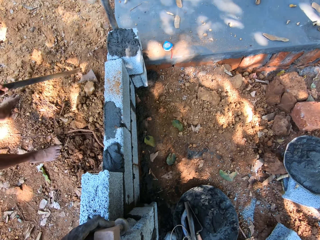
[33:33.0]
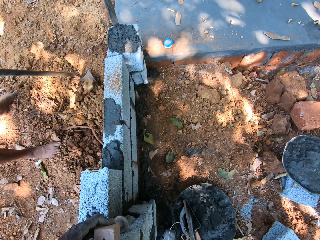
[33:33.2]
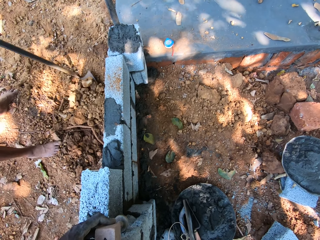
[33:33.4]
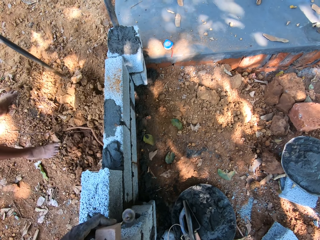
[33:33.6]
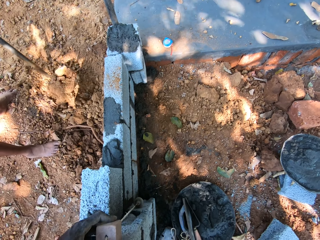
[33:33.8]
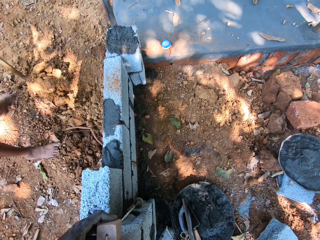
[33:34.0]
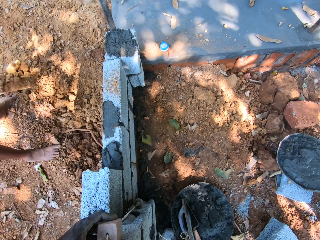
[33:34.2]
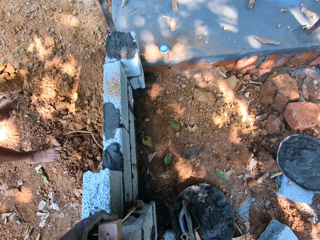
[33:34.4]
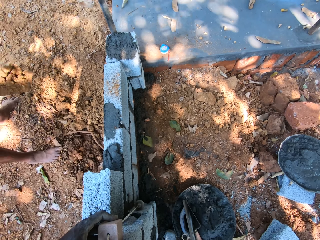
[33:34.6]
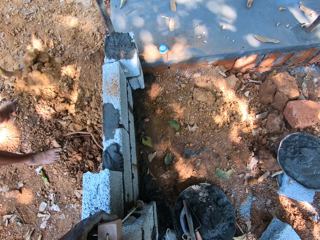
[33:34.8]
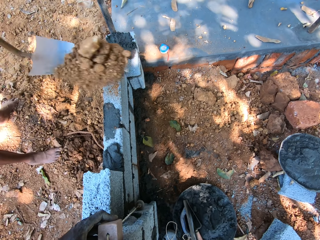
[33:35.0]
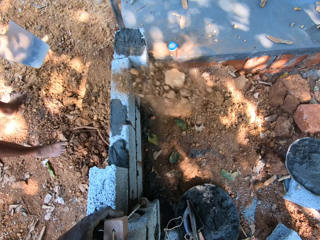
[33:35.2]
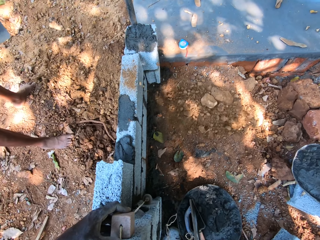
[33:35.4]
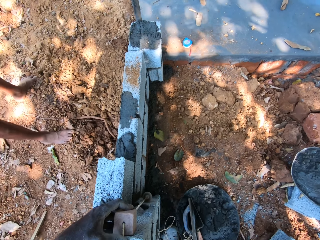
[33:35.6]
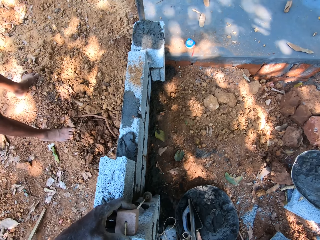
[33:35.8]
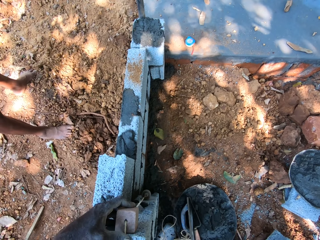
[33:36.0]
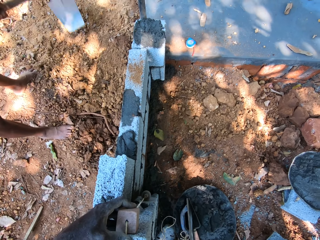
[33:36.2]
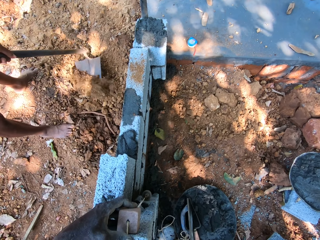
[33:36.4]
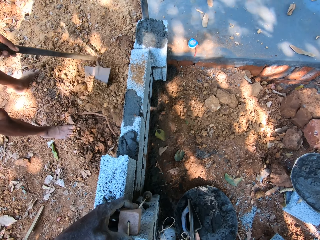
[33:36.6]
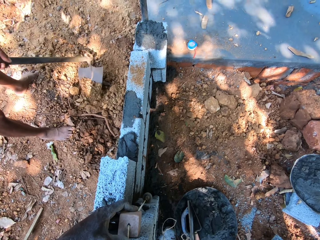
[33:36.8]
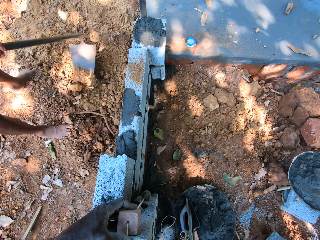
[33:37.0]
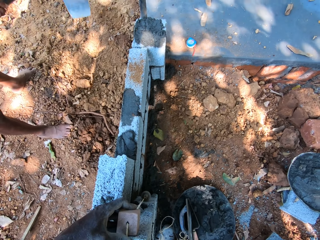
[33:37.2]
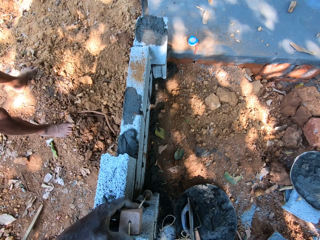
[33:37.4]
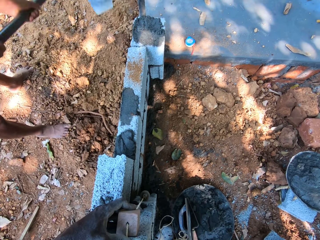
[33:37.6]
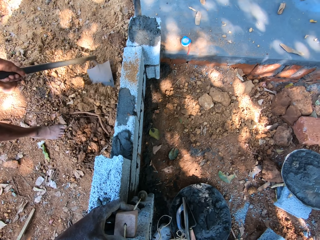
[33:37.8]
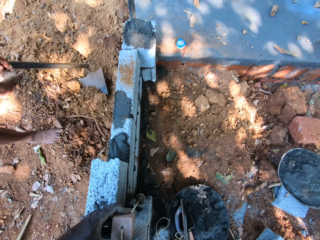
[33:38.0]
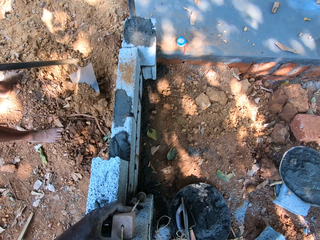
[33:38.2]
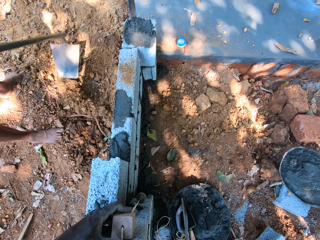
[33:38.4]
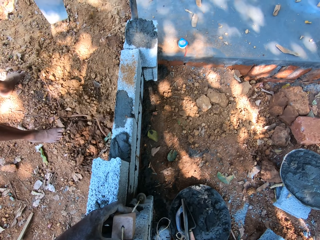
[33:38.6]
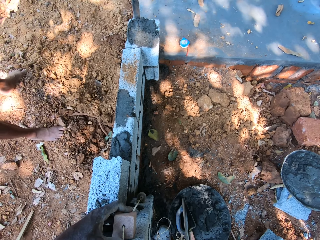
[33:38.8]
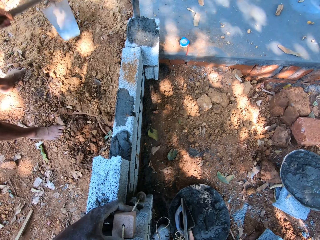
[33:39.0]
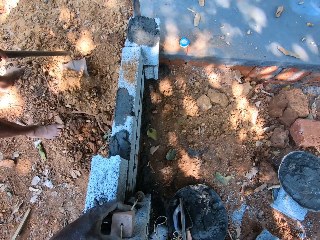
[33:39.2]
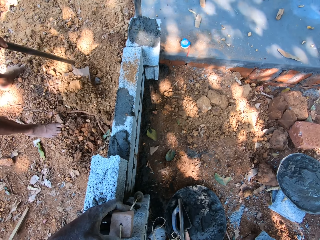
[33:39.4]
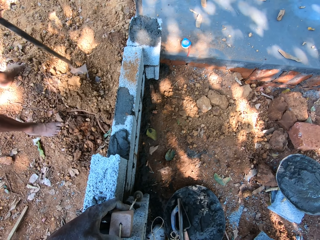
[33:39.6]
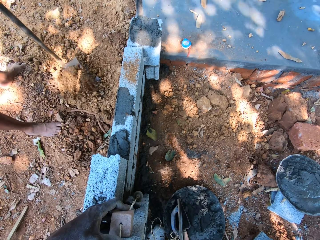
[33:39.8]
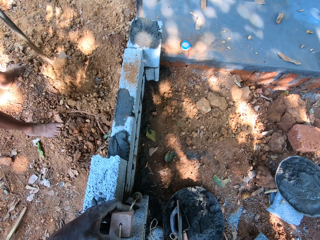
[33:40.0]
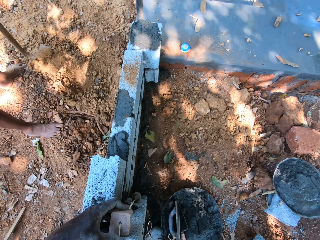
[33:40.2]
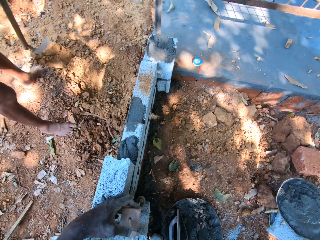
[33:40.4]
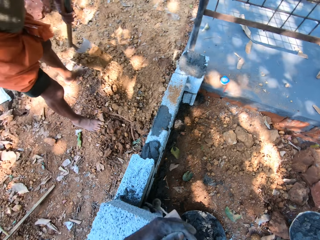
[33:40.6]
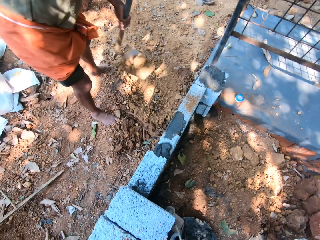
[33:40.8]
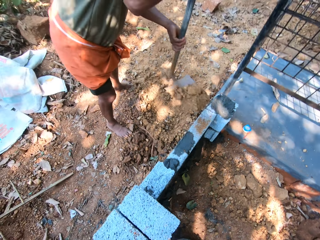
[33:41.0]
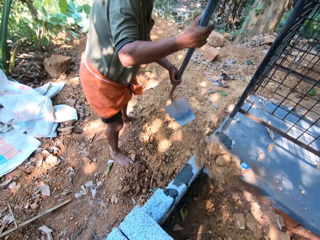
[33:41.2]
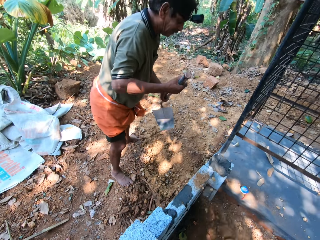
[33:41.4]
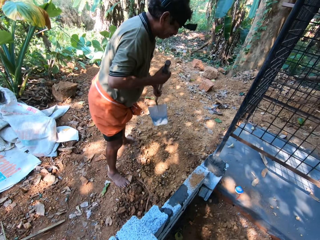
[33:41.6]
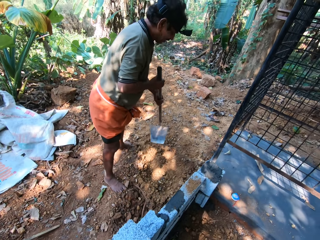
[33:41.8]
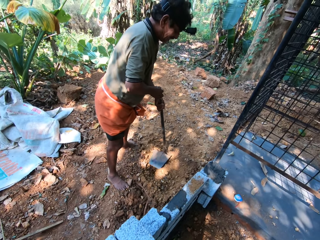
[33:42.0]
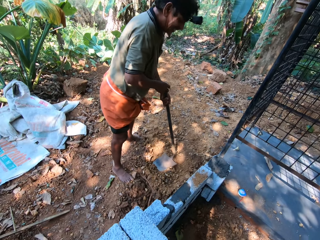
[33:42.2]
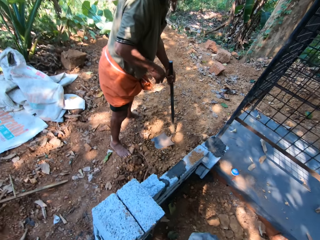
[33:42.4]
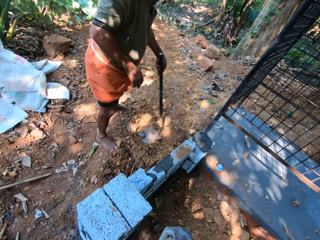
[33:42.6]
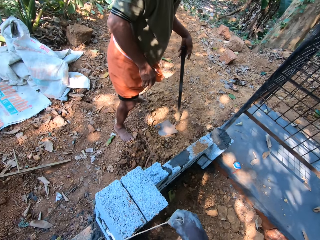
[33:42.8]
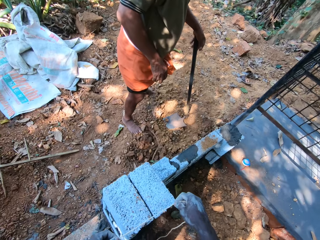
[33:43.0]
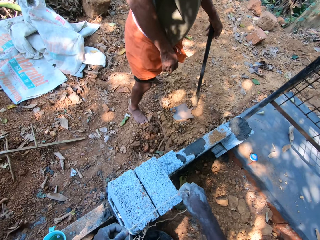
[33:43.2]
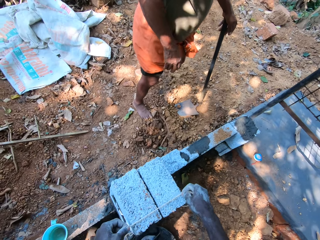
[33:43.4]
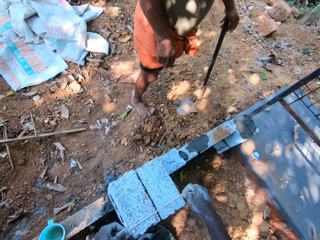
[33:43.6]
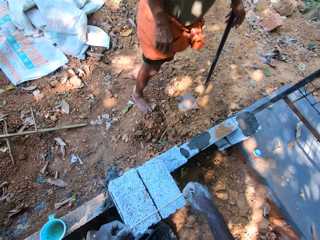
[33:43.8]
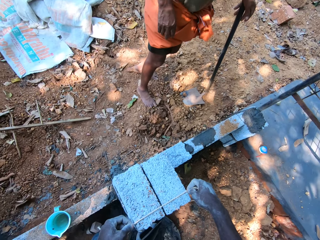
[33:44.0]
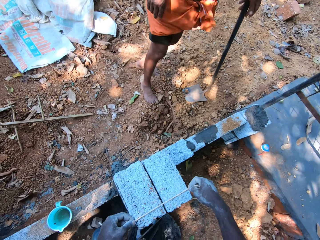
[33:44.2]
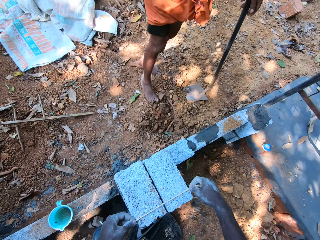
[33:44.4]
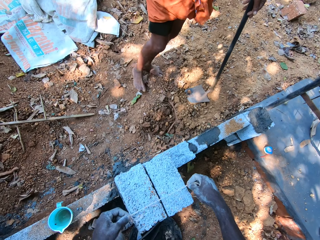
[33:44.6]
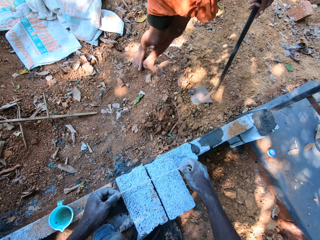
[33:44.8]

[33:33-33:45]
The man packs sand from outside the wall with the hoe in his hands. He pours the sand within the wall with the hoe in his hands. He packs sand from outside the wall with the hoe in his hands. He pours the sand within the wall with the hoe in his hands. He drops the hoe on the ground with his hands.

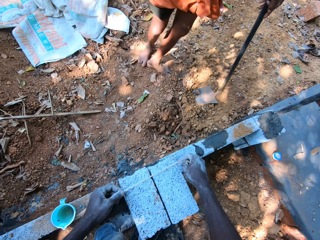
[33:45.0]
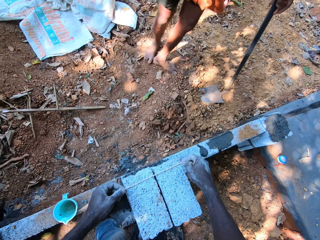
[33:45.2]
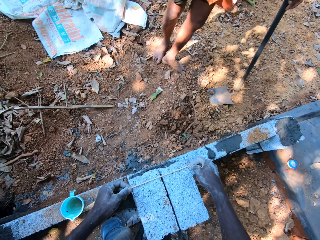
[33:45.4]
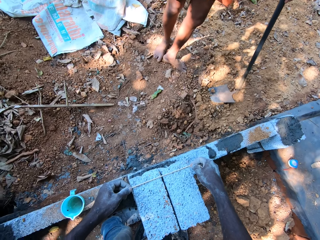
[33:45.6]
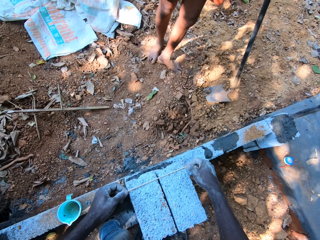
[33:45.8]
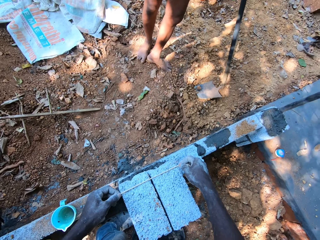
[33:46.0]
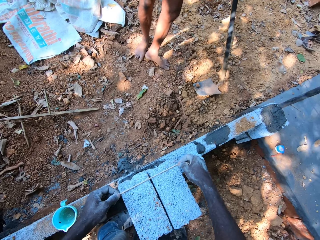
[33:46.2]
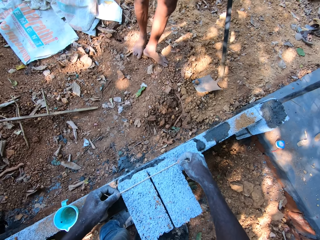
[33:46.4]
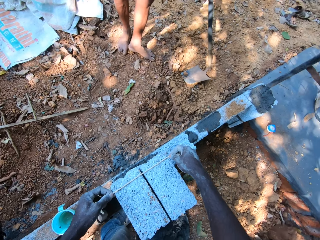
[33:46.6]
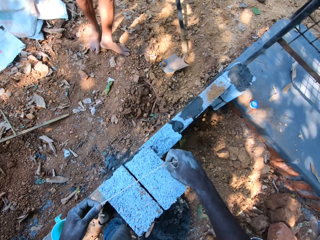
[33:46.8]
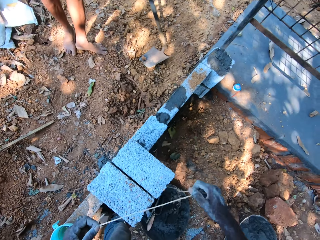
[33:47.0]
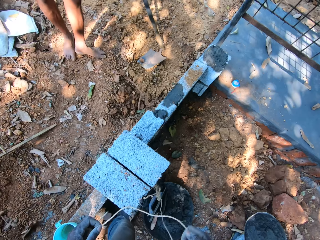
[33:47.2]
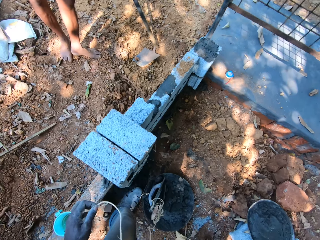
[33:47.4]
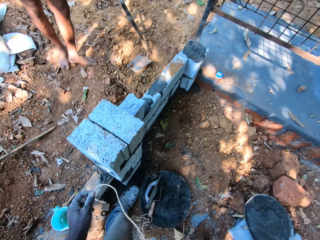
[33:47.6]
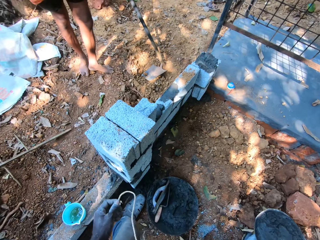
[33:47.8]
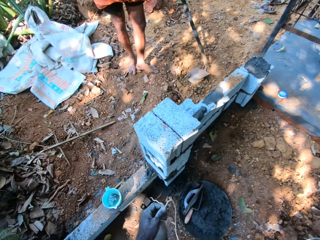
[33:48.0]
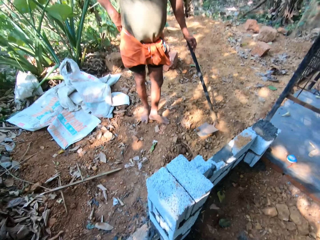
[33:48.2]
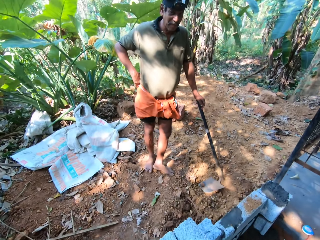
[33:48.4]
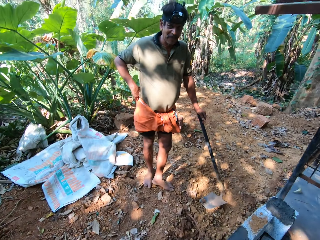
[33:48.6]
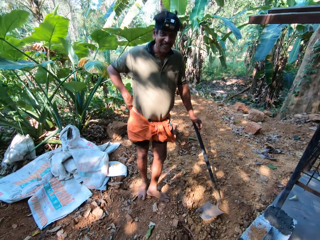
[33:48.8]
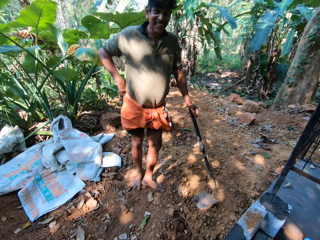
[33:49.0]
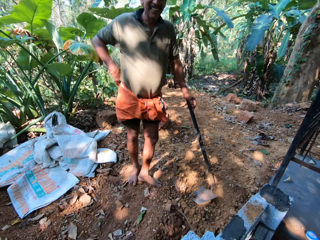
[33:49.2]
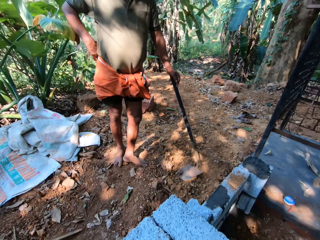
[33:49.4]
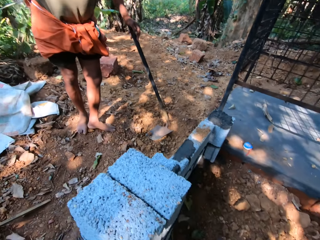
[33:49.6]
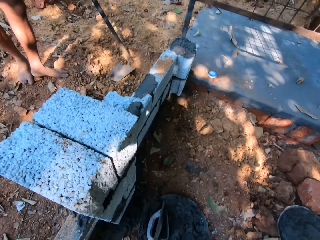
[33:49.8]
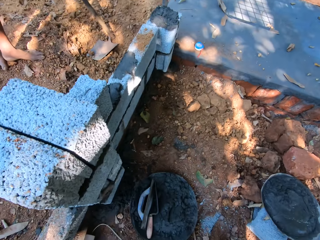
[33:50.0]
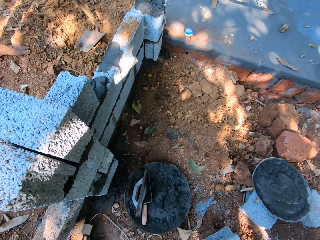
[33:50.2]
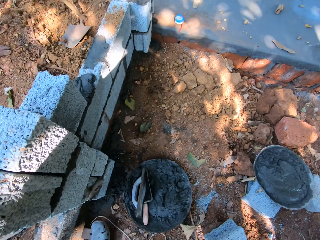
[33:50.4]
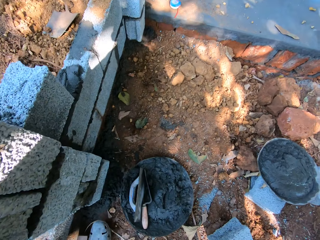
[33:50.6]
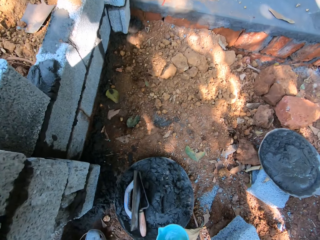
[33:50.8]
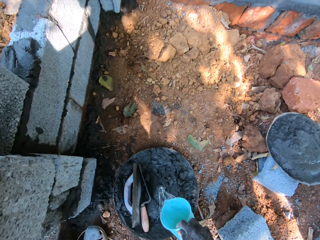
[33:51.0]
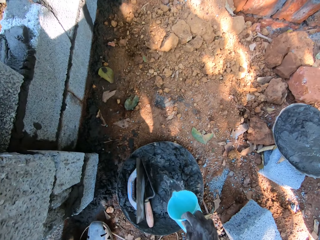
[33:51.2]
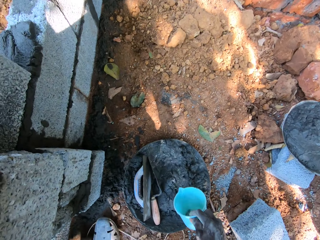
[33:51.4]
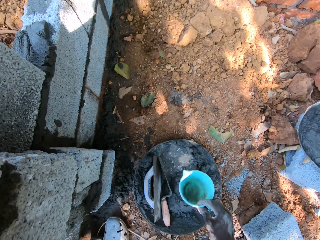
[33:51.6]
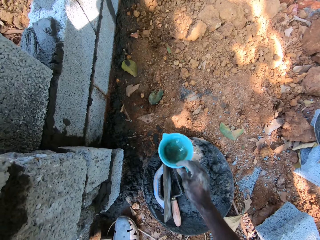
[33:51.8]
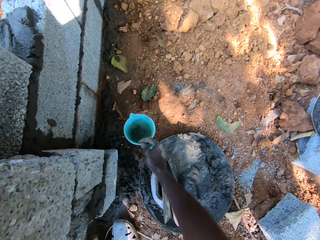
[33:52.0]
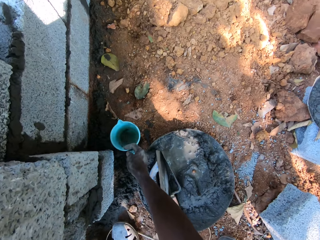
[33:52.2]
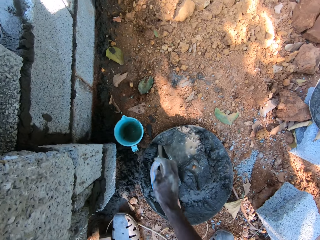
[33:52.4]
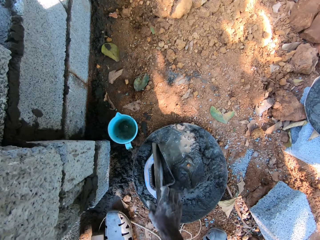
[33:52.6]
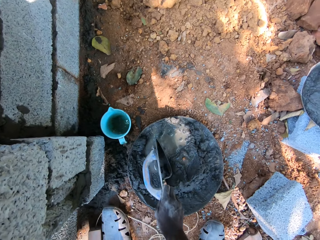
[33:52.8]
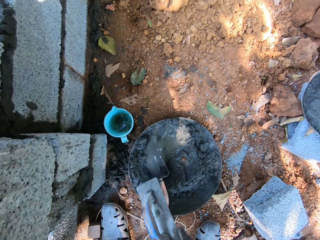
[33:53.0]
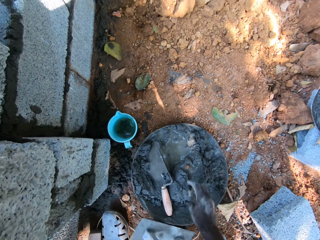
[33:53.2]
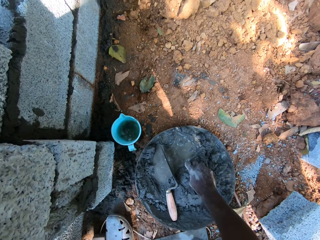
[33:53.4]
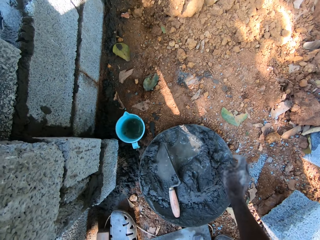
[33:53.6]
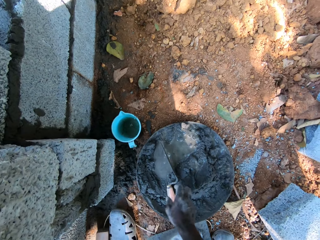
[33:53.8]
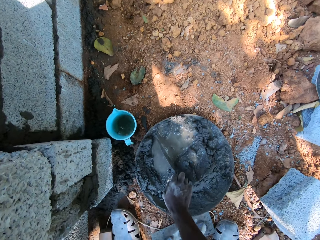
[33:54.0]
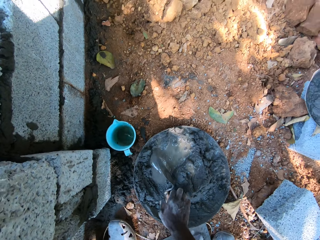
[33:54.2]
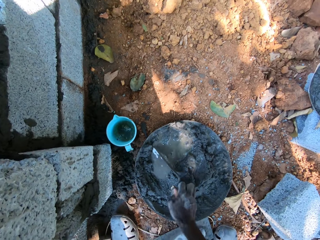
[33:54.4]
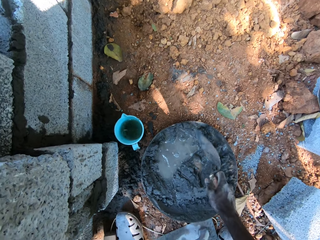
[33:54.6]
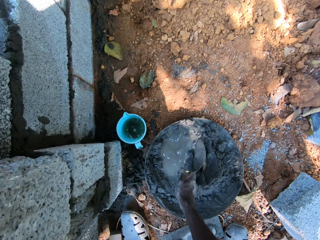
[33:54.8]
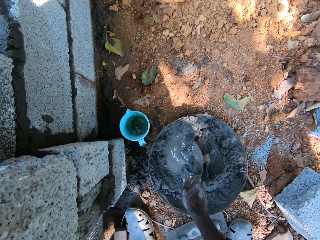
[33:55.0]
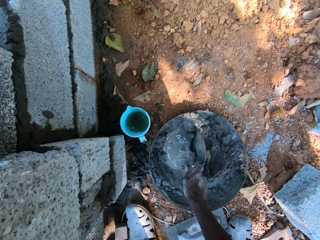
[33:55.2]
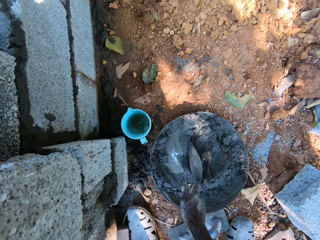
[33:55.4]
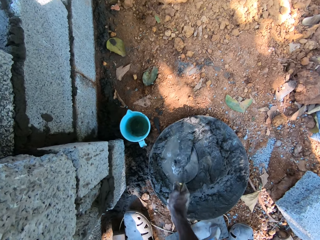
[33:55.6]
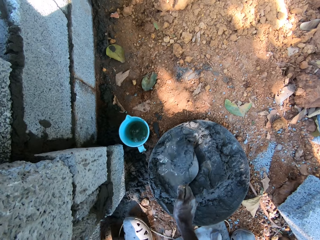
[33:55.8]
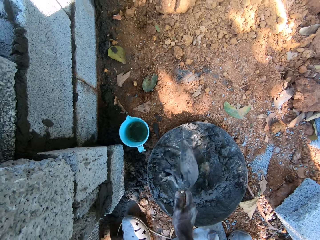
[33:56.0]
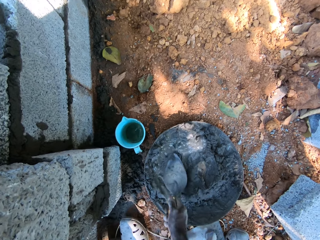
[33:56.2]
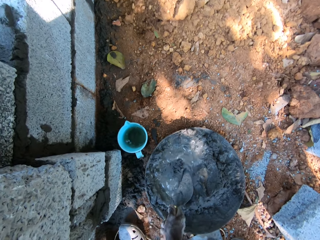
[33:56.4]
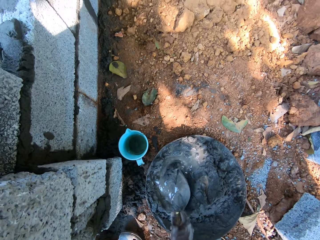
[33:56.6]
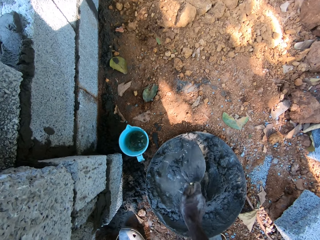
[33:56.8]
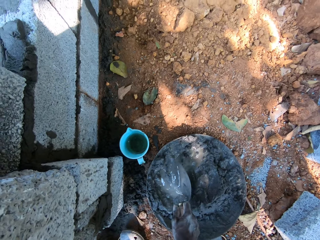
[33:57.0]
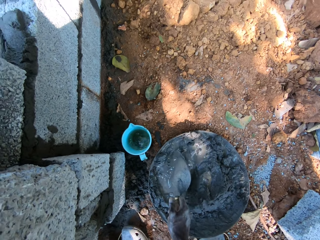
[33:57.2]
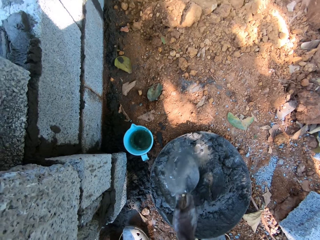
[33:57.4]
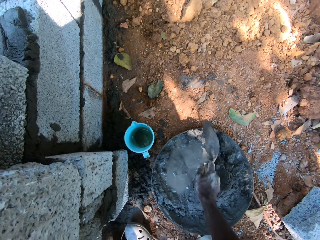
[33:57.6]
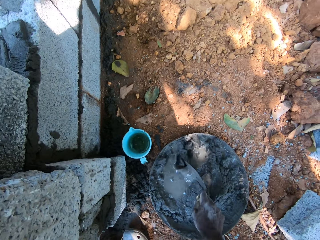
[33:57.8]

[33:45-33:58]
The camera wearer measures the wall using a plumb bob. He removes the plumb bob. He pours water in the pan on the ground with a cup in his right hand. He drops the cup on the ground with his right hand. He moves a float from the pan to the ground with his right hand. He moves a stone from the pan to the ground with his right hand. He picks up the trowel in the pan on the ground with his right hand. He mixes the mortar in the pan with the trowel in his right hand. He scoops some mortar in the pan with the trowel in his right hand.
